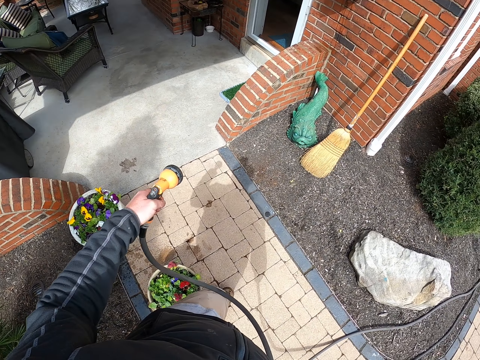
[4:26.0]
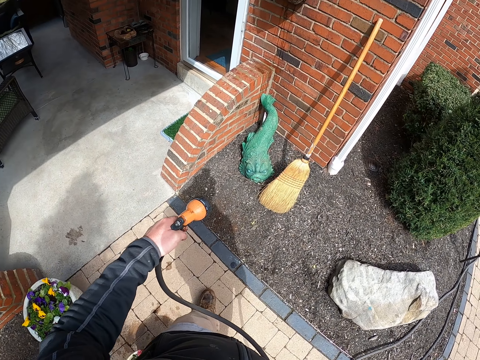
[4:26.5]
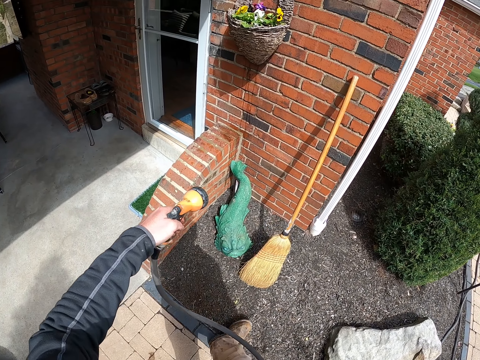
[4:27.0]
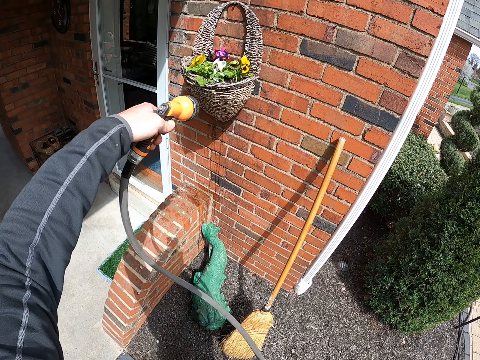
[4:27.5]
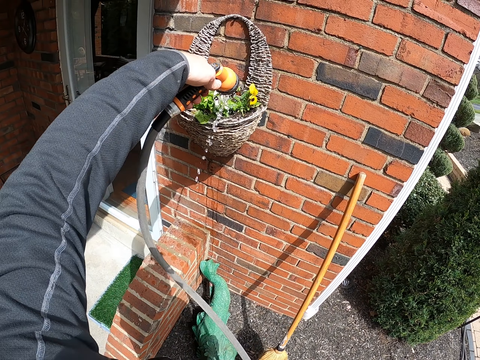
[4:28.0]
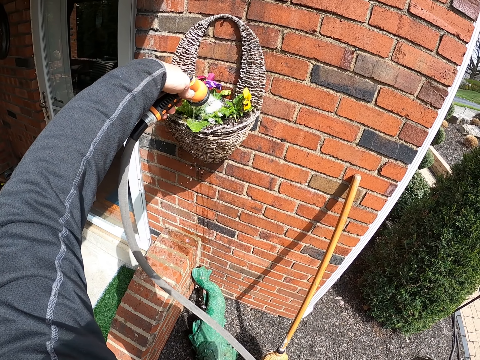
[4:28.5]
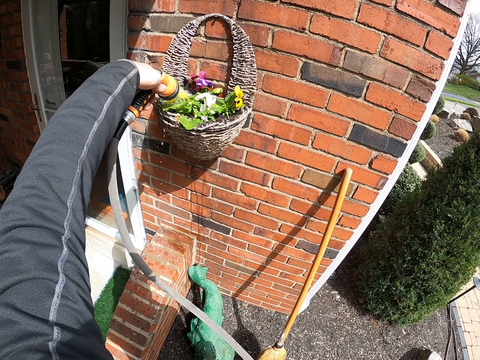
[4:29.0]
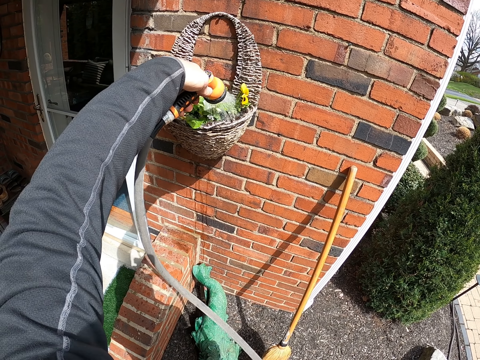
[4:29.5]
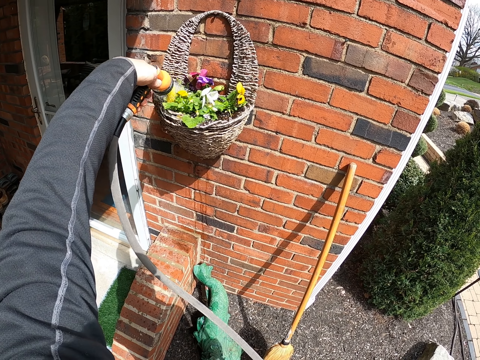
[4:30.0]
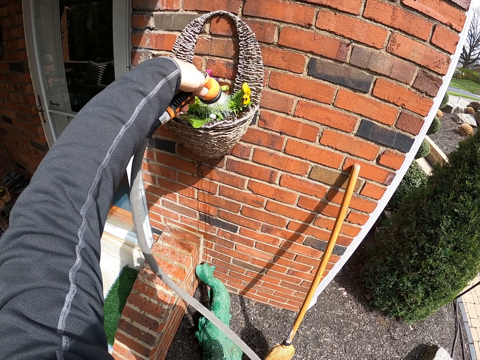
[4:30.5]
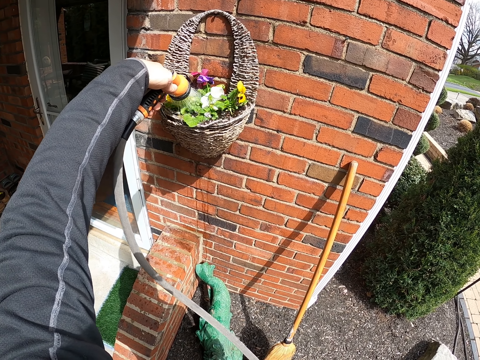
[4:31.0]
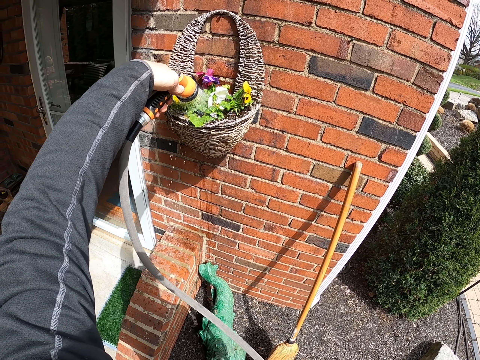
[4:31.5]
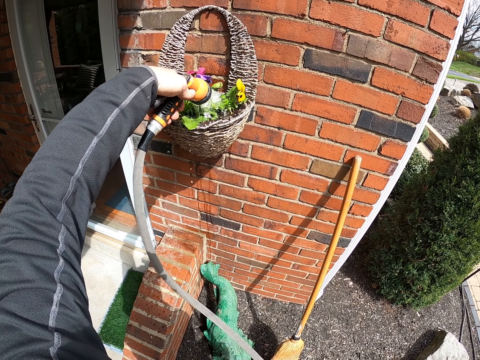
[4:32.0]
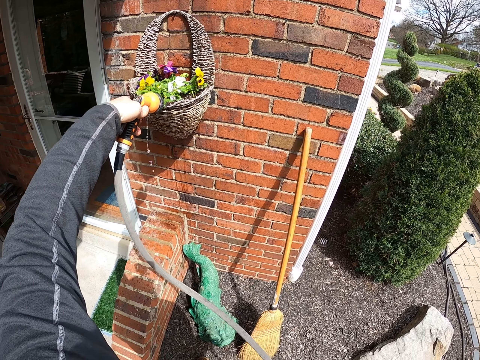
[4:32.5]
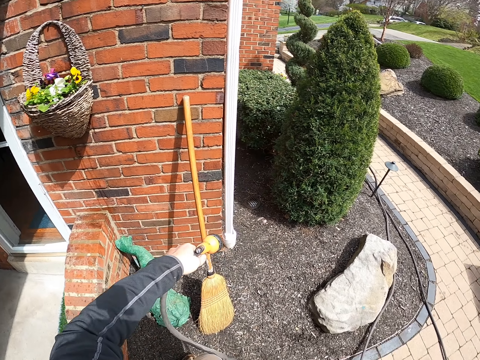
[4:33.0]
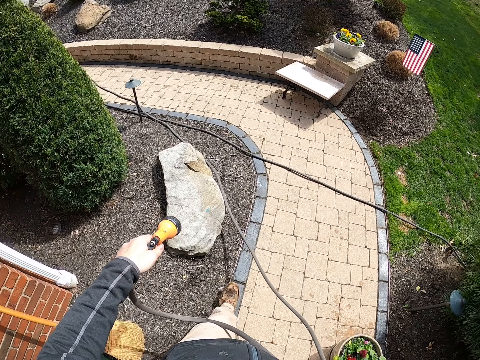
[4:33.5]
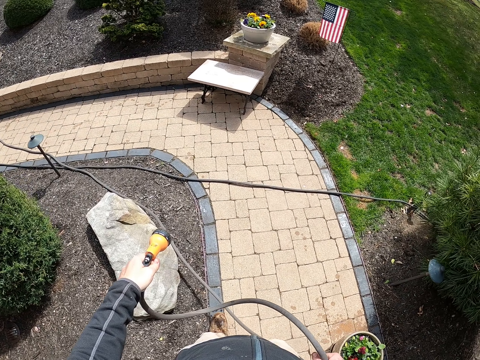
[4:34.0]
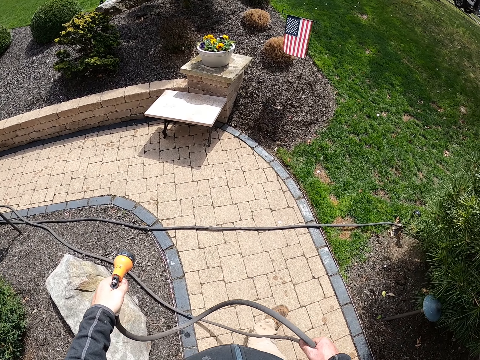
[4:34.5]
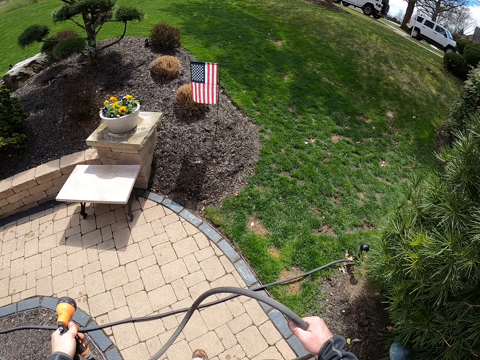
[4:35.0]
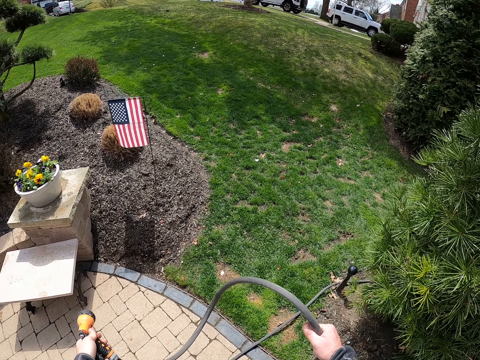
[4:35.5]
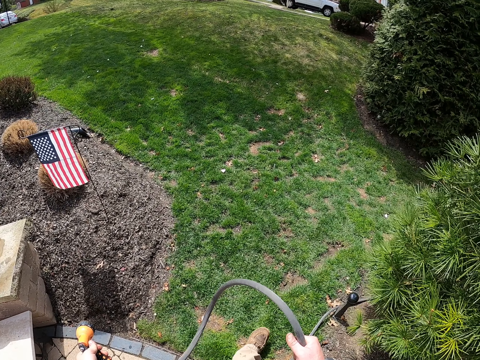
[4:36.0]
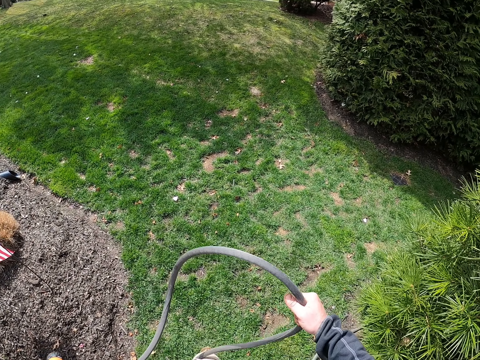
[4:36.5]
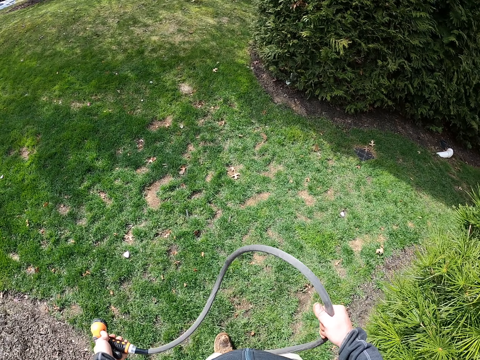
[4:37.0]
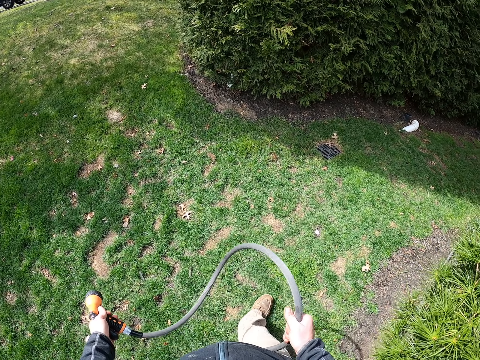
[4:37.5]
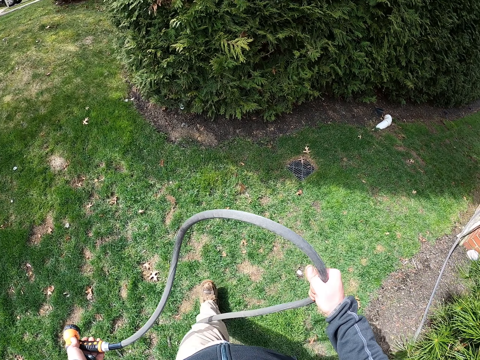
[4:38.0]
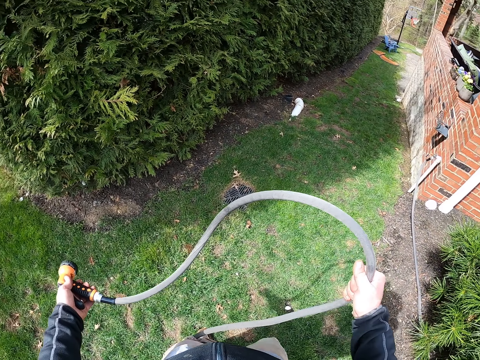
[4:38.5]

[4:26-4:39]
The camera wearer walks around and waters the flower. They walk around.

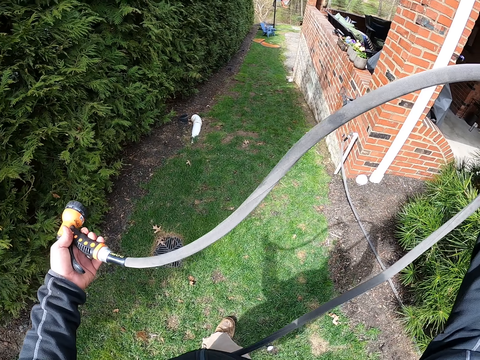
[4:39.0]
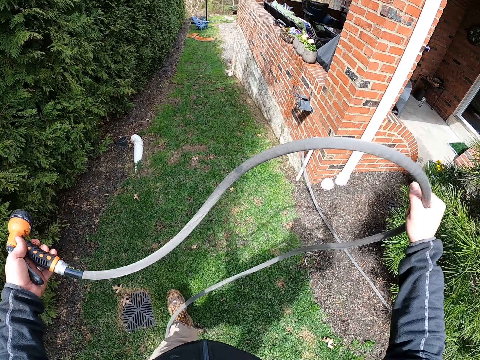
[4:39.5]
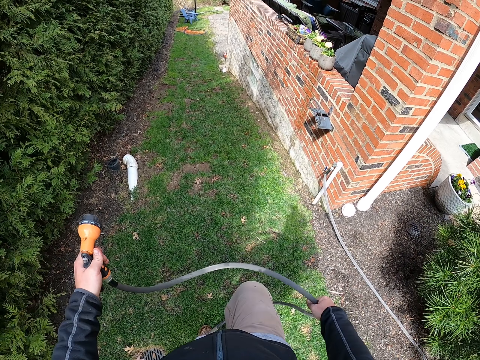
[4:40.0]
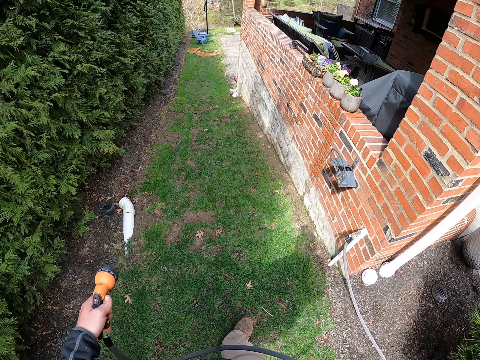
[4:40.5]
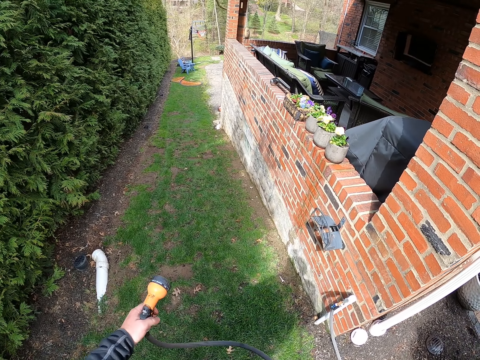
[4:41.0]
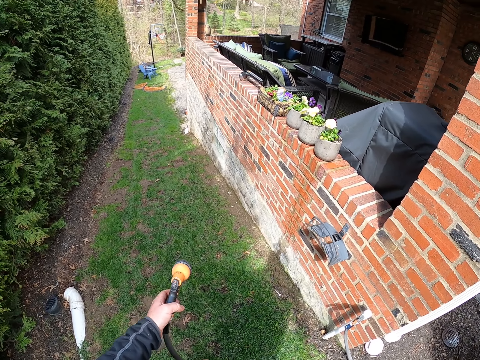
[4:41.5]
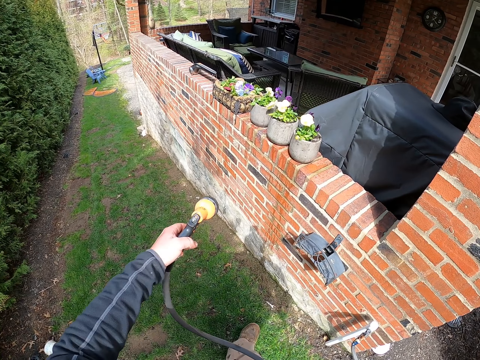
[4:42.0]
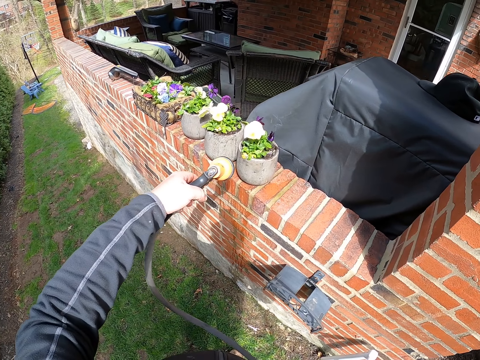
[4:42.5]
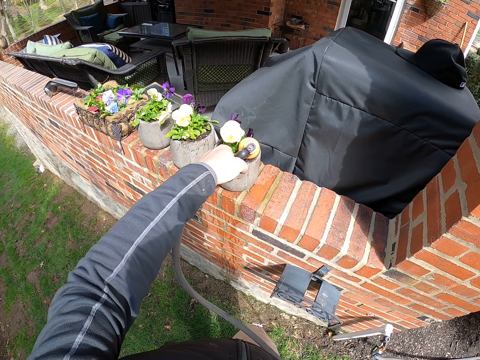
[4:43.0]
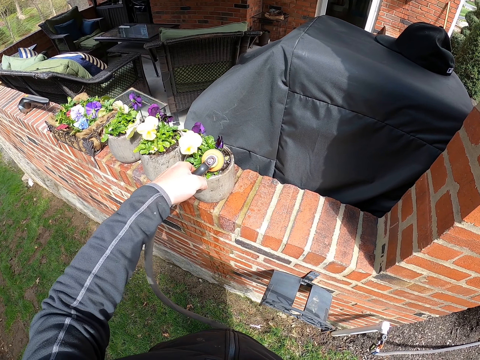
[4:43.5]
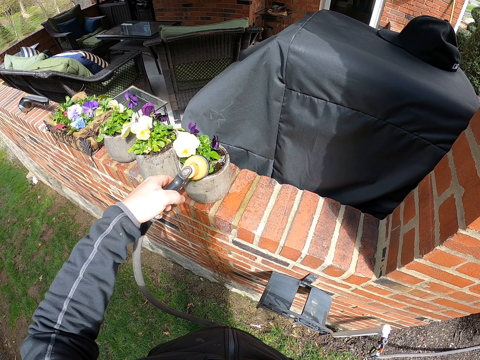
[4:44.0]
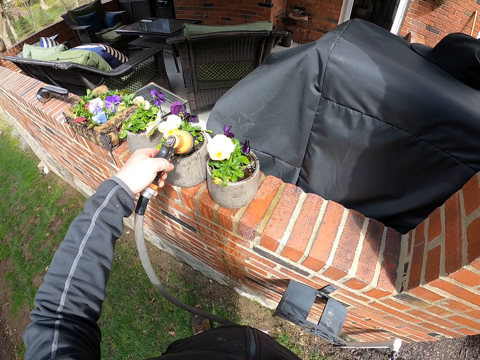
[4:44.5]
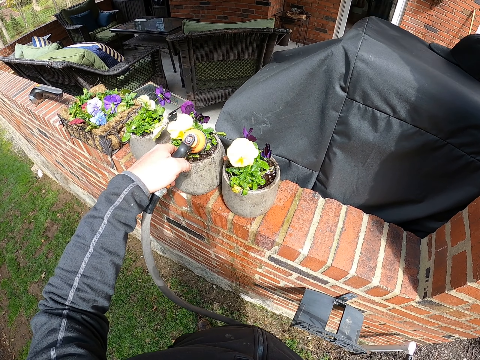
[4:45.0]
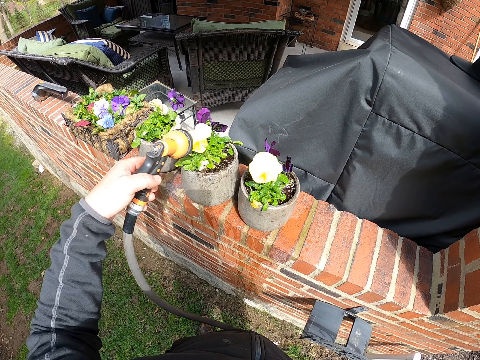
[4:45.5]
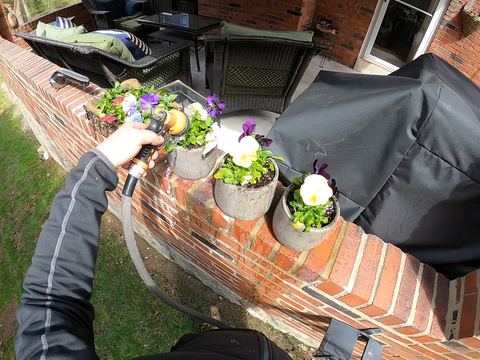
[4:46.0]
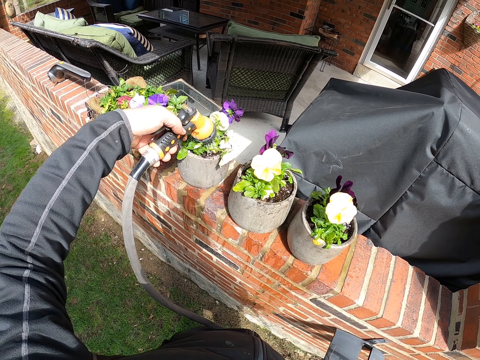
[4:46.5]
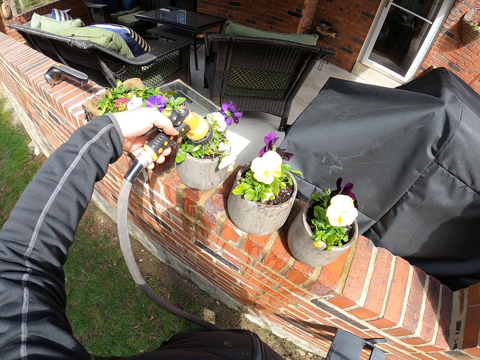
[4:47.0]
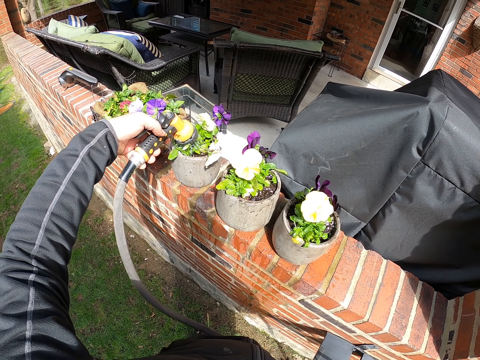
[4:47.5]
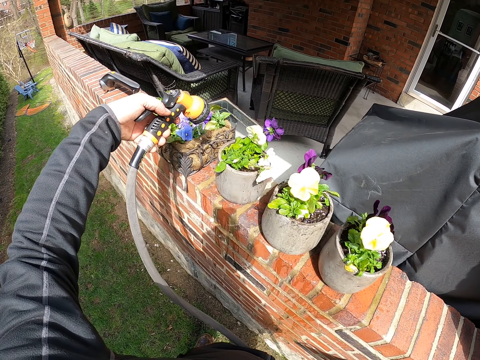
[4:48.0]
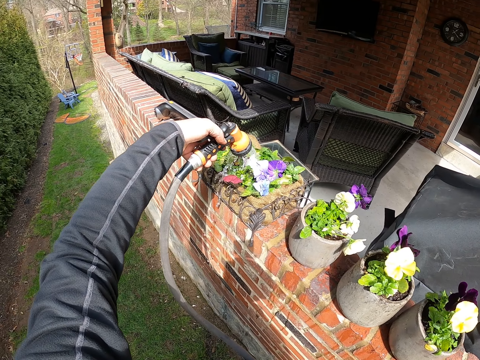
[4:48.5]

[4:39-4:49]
The camera wearer waters the flower.

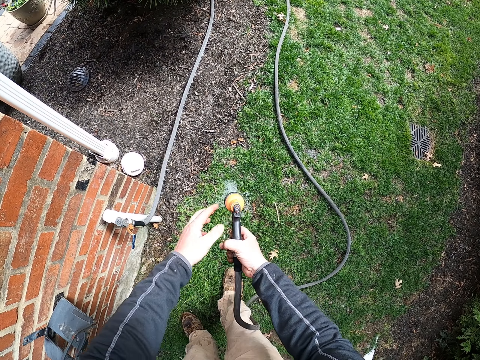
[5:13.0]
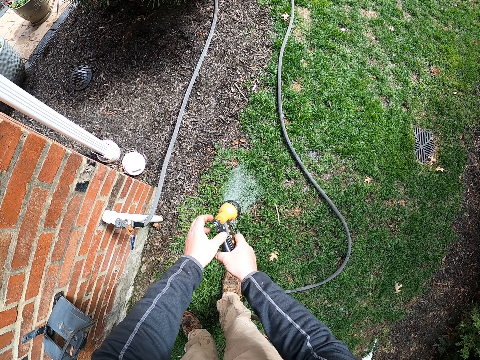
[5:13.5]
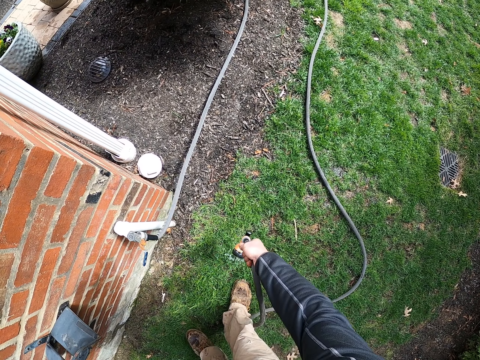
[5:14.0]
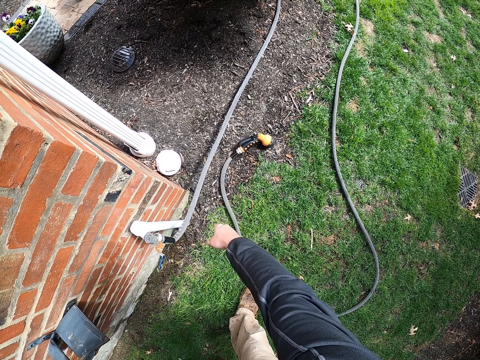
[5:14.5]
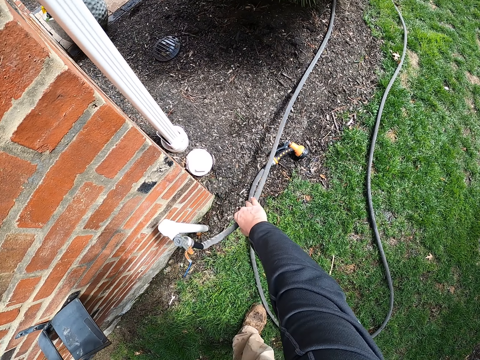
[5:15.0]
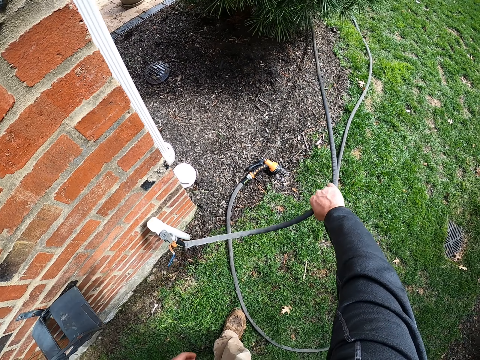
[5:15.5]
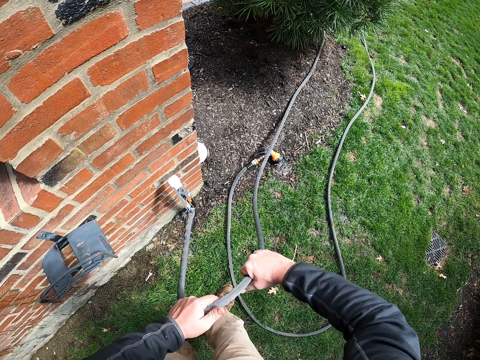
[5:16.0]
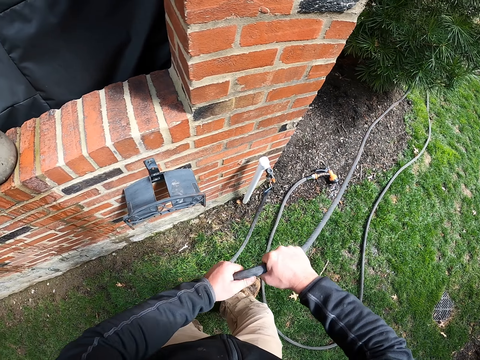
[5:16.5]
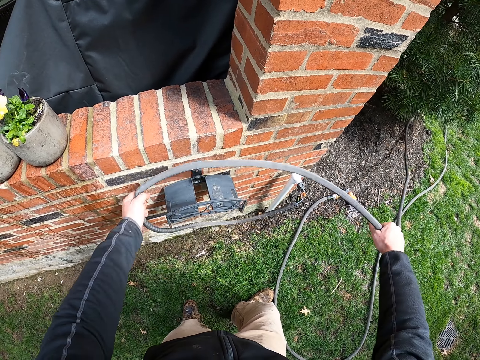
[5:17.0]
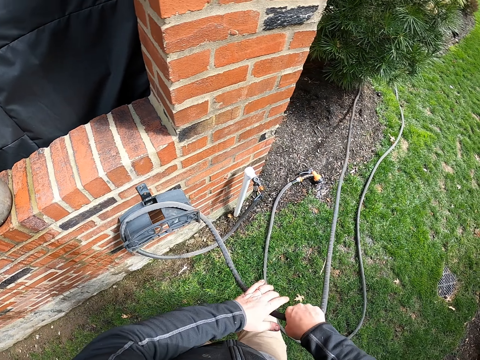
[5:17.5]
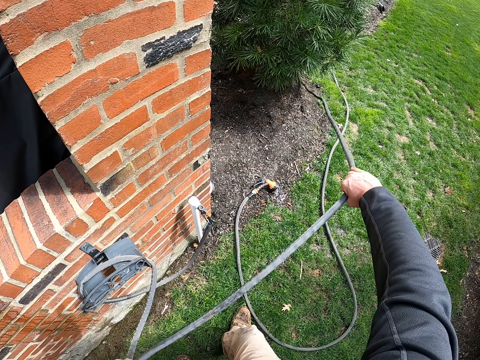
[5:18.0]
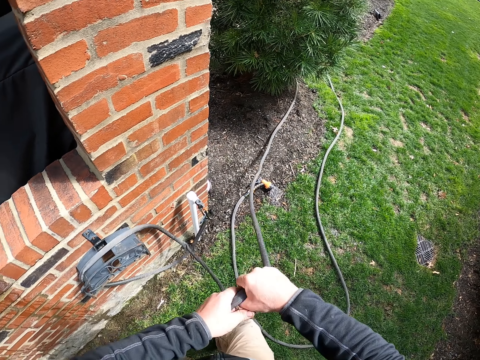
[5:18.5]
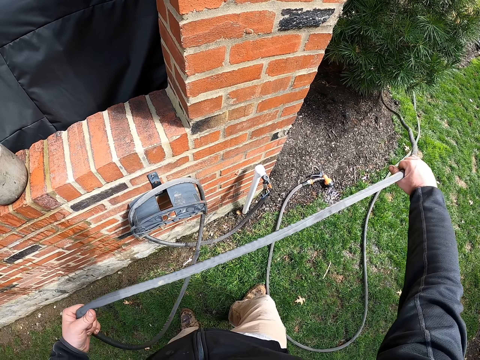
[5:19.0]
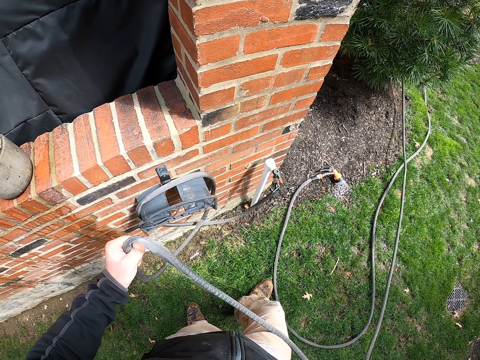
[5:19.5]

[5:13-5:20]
The camera wearer places down the hose pipe. They untangle the water pipe. They pull the hose pipe.
